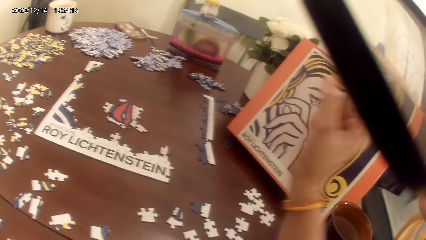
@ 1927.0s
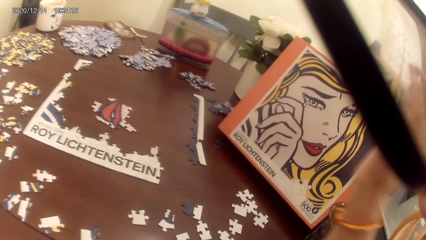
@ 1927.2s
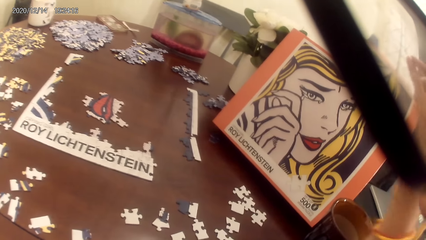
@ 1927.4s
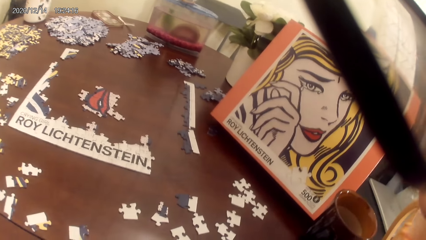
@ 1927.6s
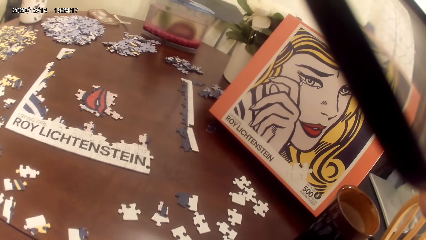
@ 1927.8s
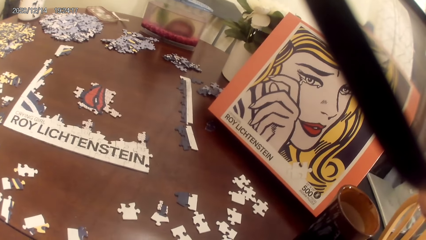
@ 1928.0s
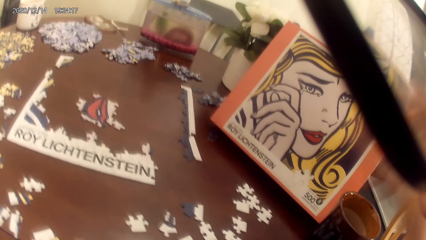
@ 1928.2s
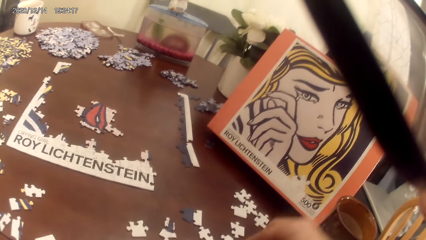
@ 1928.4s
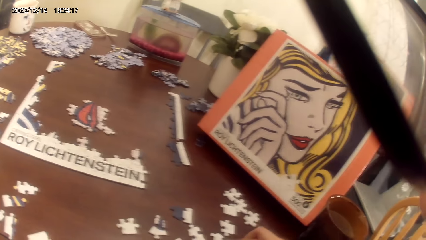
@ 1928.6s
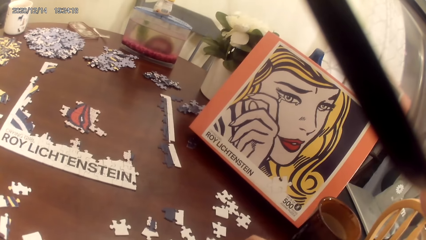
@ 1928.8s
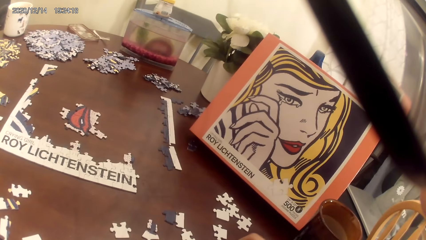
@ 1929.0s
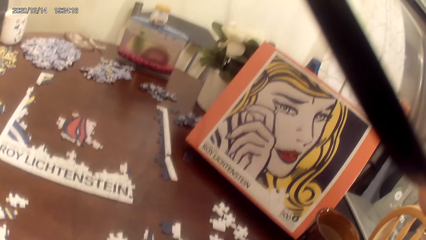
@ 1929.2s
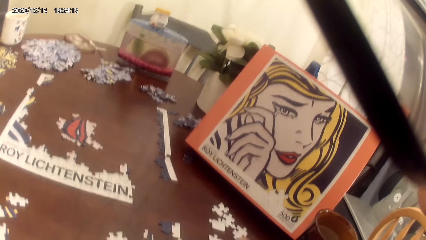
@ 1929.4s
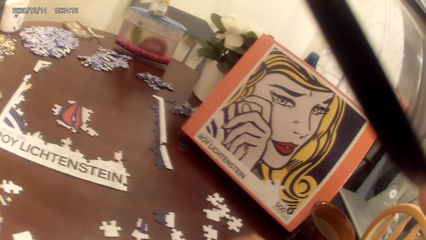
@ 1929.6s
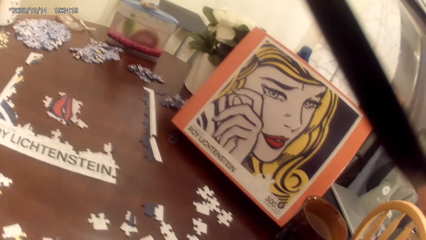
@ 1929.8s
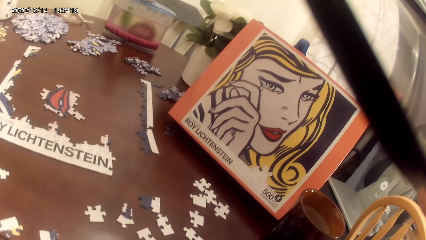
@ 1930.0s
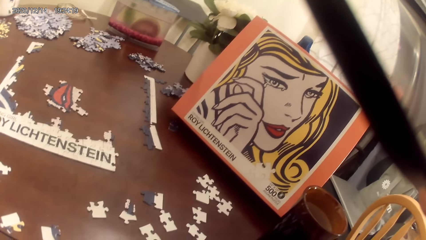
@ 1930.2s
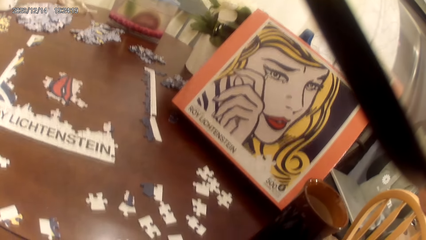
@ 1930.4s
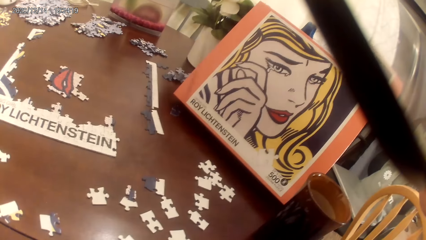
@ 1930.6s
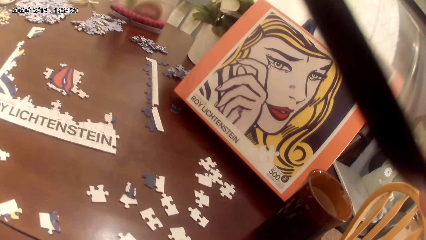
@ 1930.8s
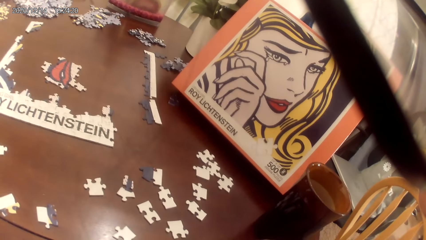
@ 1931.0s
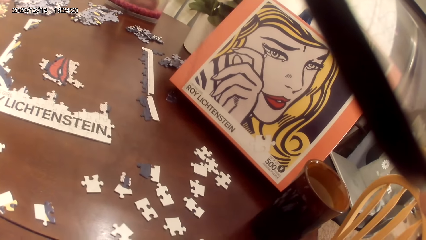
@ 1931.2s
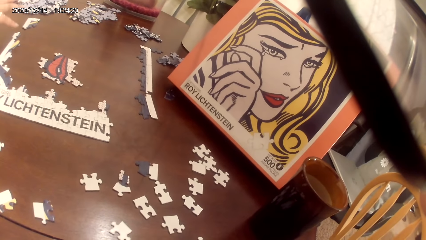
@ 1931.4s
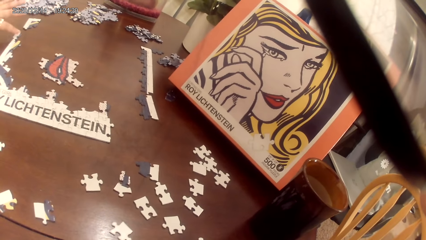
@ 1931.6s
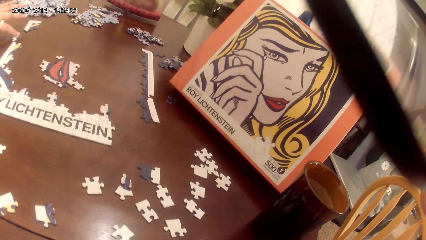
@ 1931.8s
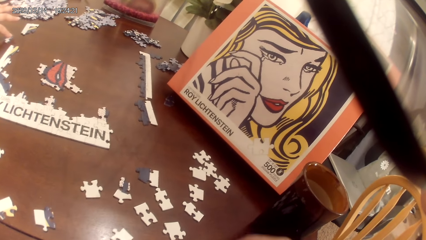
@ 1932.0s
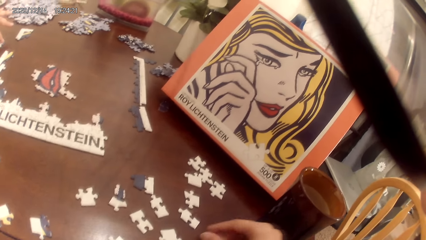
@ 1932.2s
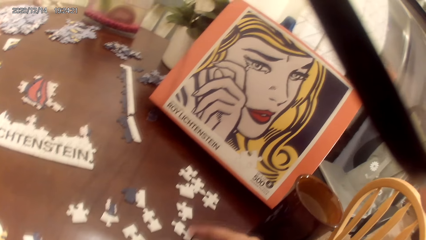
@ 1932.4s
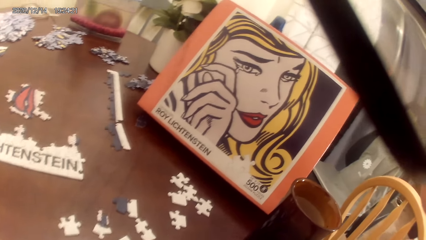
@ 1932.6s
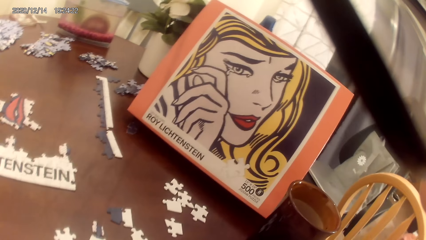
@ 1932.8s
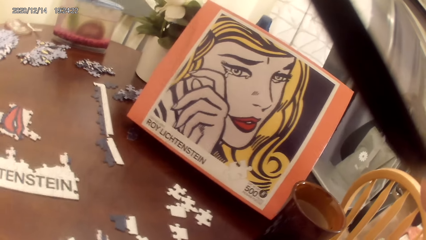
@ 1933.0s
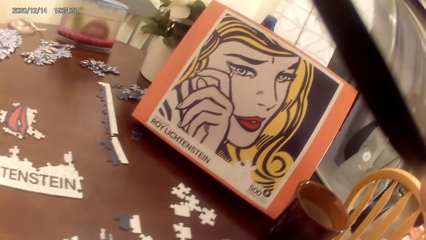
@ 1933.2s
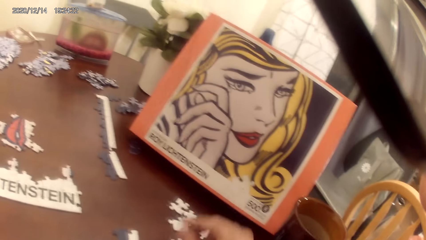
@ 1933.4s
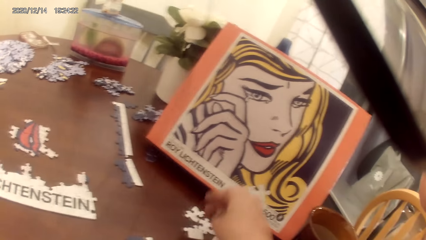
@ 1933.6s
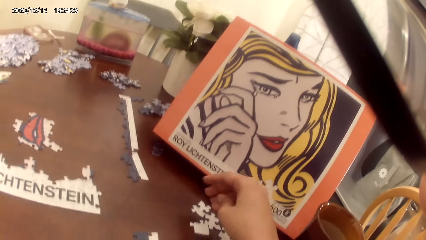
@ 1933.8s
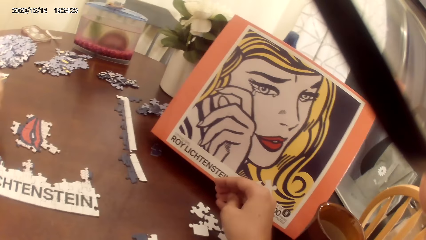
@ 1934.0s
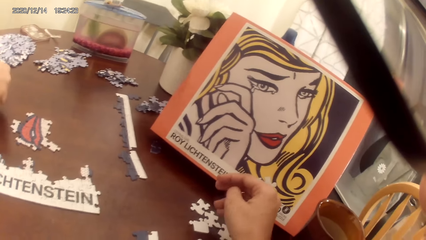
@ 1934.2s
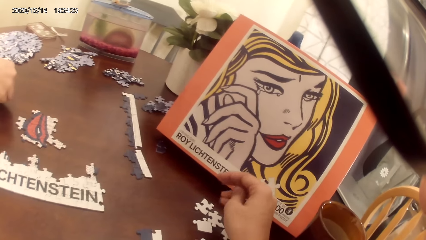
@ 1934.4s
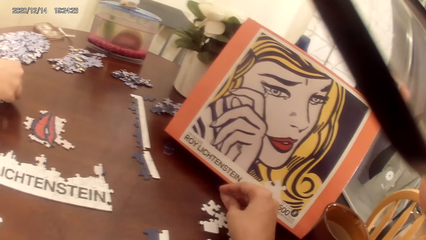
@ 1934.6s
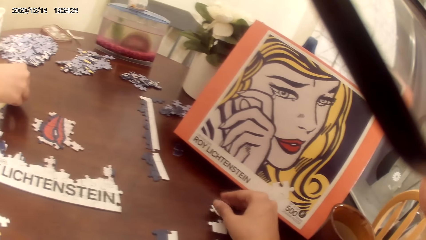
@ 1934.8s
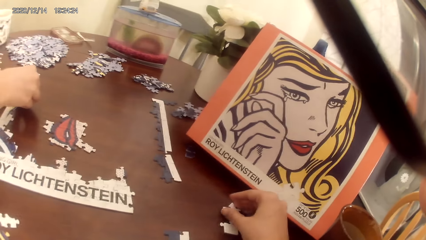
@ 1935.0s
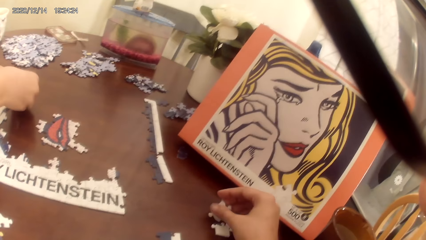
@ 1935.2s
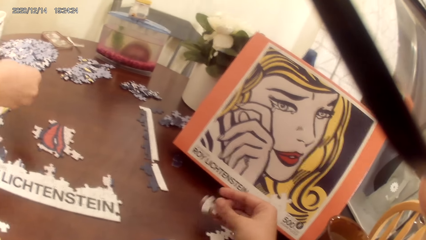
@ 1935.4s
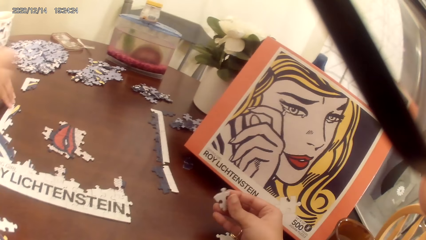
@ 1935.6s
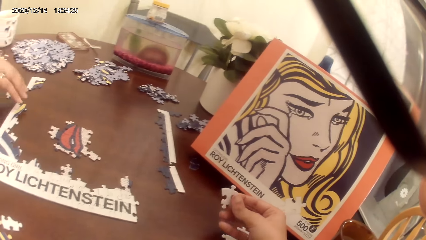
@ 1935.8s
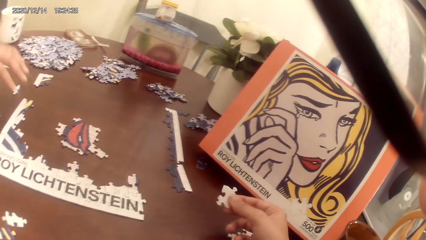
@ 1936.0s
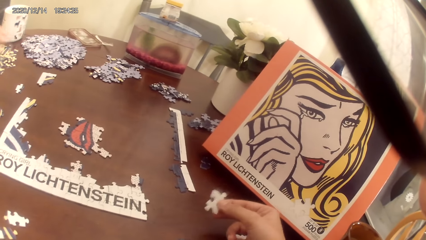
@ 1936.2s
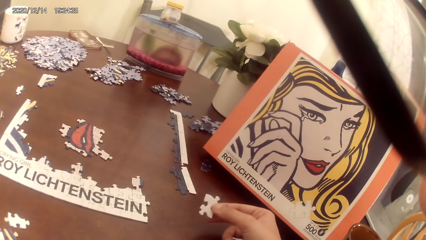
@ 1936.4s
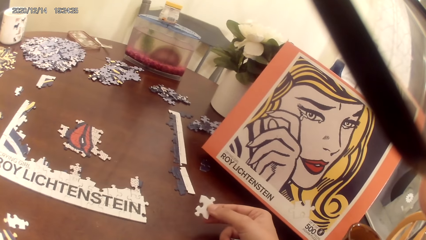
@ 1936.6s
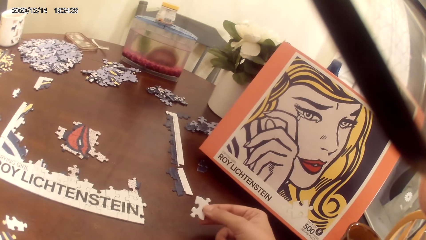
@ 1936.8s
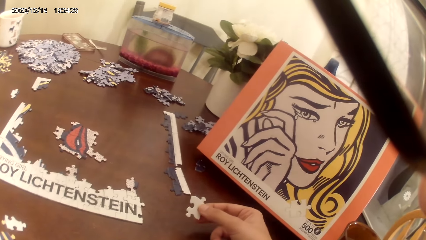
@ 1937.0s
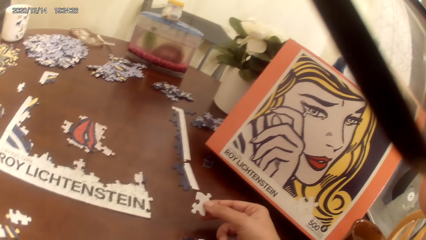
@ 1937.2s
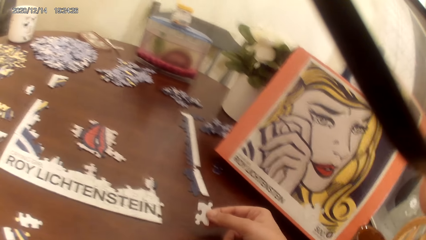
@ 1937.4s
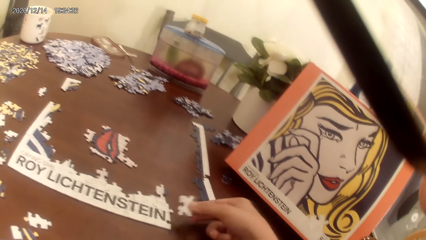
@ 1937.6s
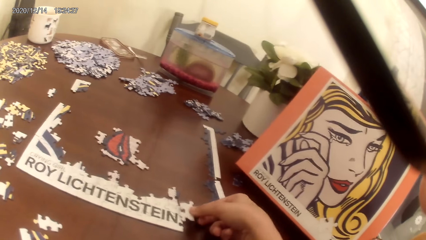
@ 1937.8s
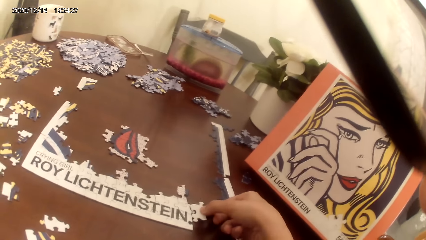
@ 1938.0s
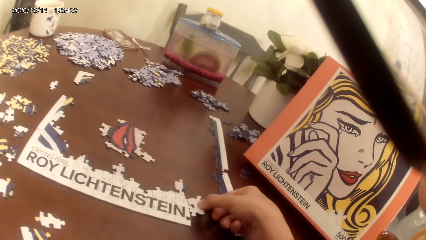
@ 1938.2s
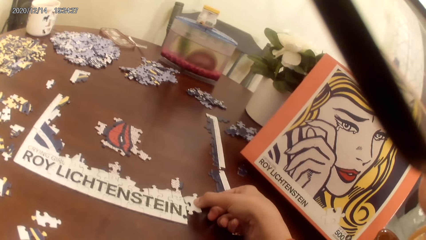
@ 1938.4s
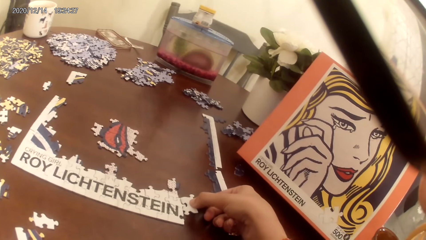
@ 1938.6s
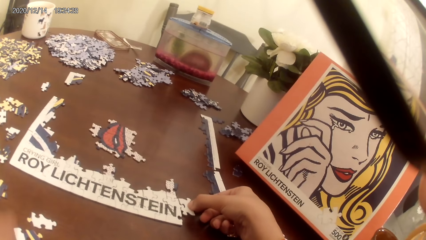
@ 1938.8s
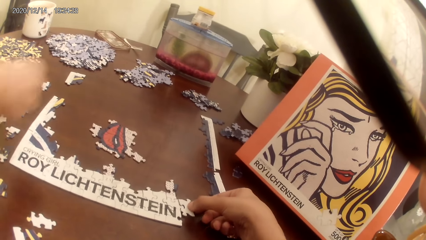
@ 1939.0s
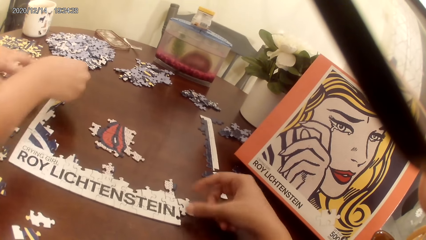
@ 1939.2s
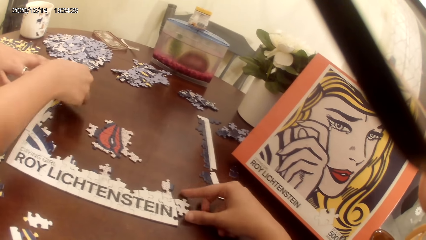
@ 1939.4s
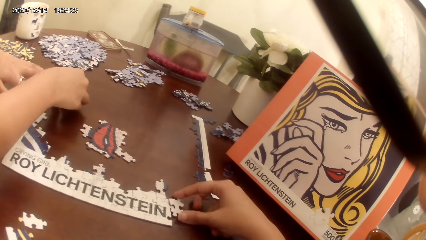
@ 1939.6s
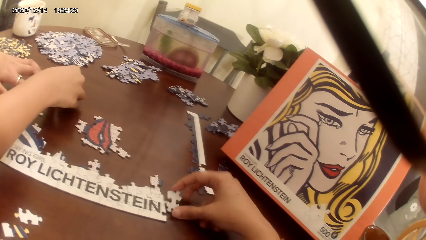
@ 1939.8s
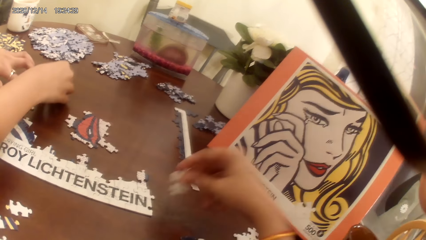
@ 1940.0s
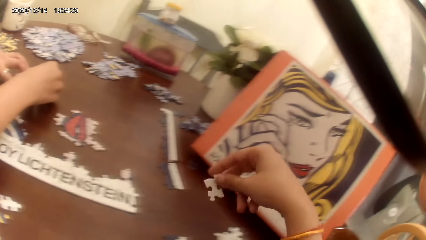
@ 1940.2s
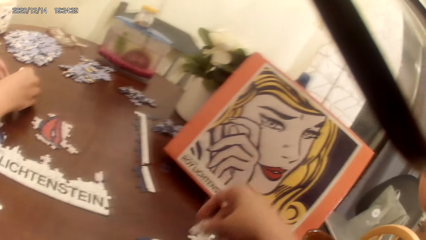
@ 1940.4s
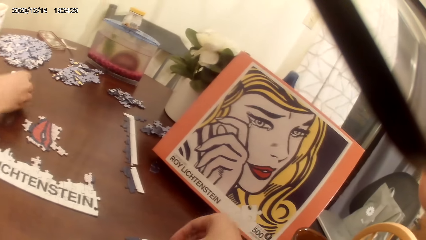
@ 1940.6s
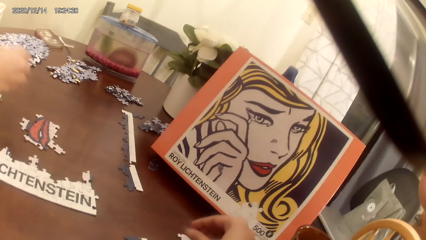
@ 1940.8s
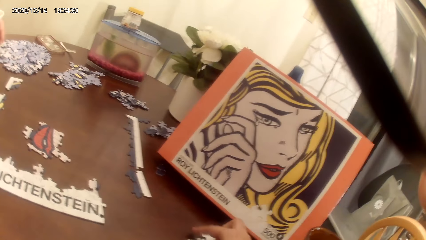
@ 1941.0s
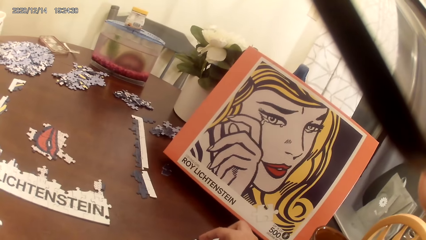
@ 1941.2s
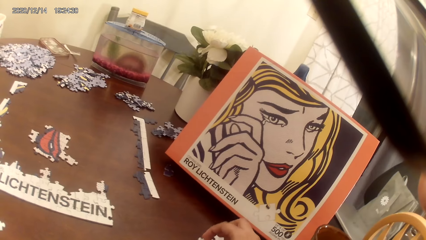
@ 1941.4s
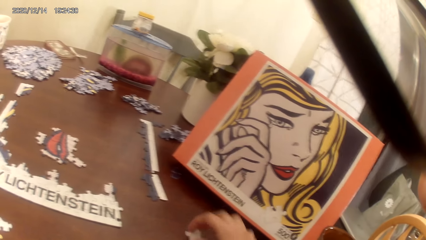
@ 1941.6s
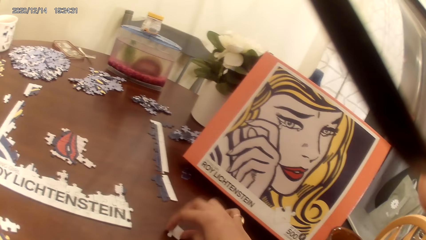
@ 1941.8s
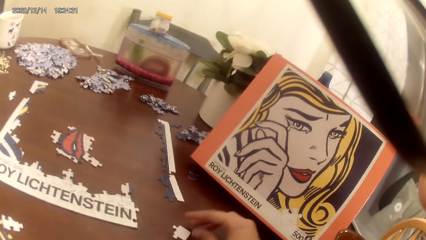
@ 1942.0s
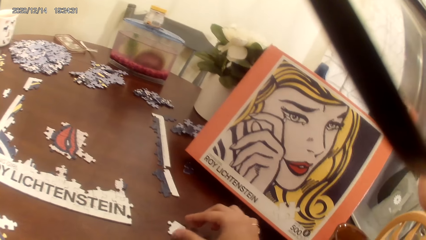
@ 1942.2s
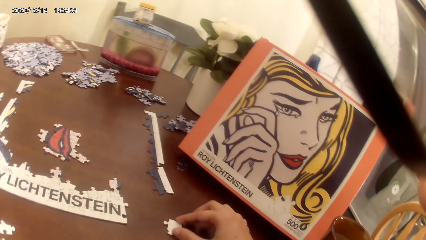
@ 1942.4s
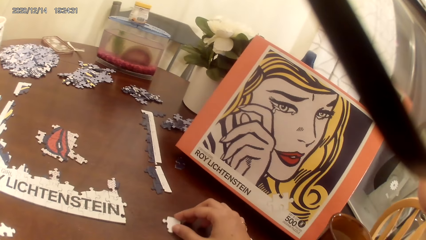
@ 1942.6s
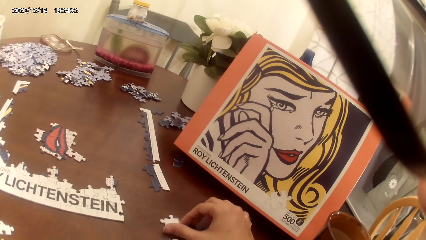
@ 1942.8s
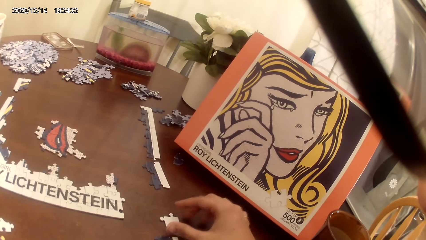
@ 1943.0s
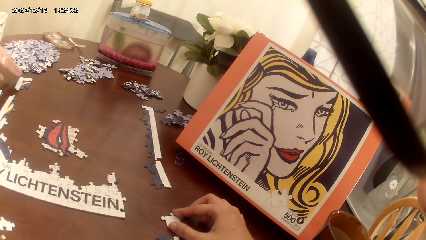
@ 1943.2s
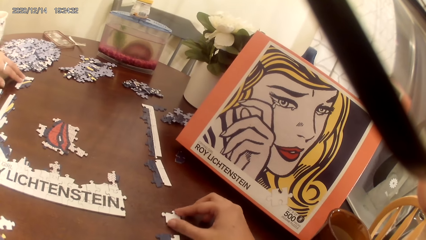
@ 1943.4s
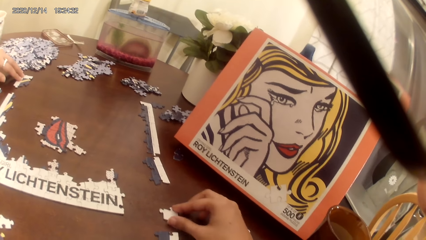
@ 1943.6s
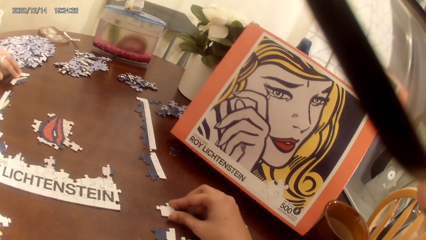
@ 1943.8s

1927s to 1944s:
The camera wearer raises a hand, moves the puzzle pieces on the table, and plays a puzzle game. A person picks up a puzzle piece. The camera wearer looks around and stares at the portrait. They pick up the puzzle piece and place the puzzle pieces on the table. The person picks up a puzzle piece and plays the puzzle game. The camera wearer plays the puzzle game. They pick up the puzzle piece and place the puzzle pieces on the table. They pick up the puzzle piece.
